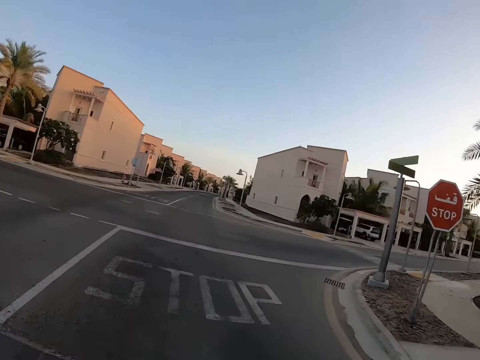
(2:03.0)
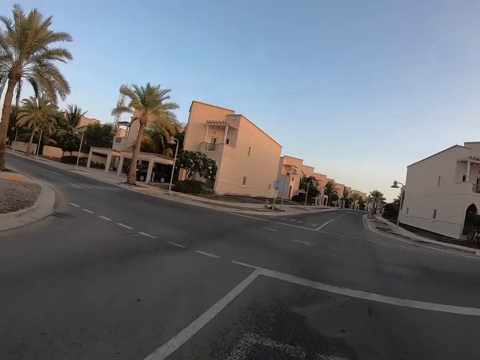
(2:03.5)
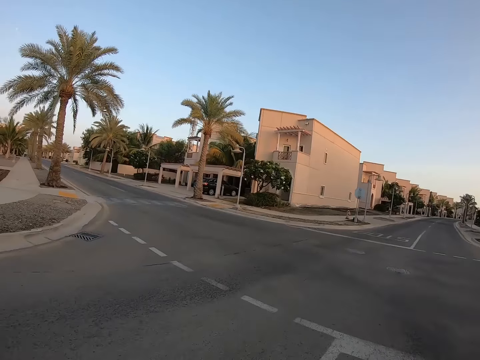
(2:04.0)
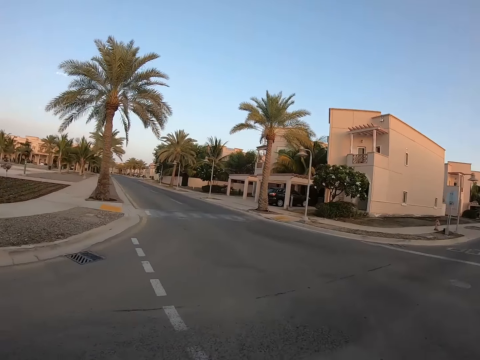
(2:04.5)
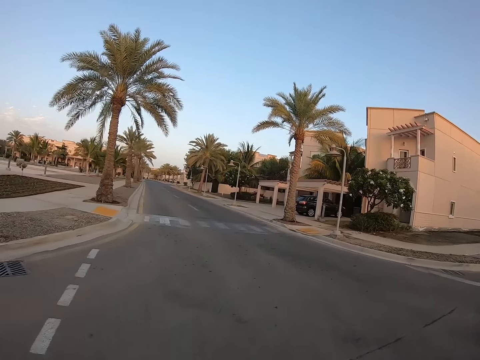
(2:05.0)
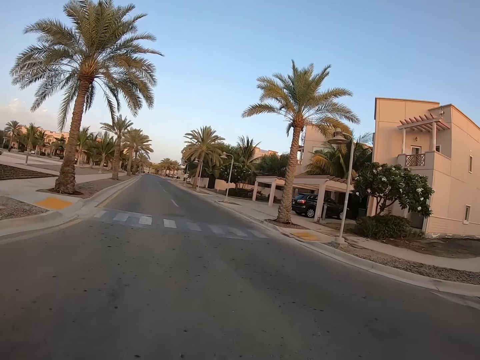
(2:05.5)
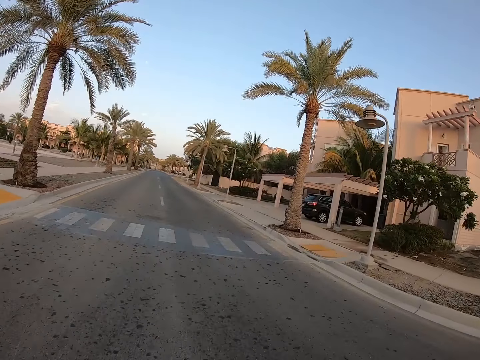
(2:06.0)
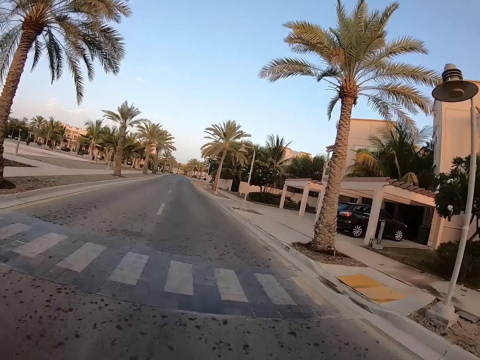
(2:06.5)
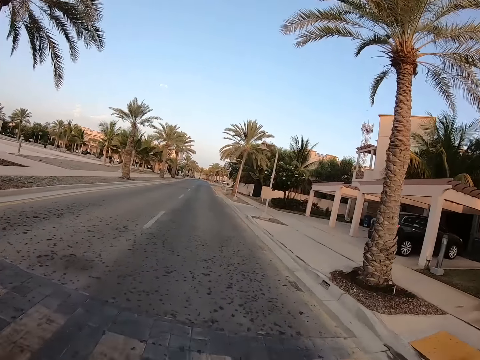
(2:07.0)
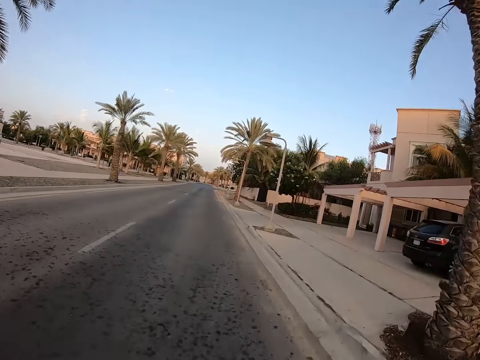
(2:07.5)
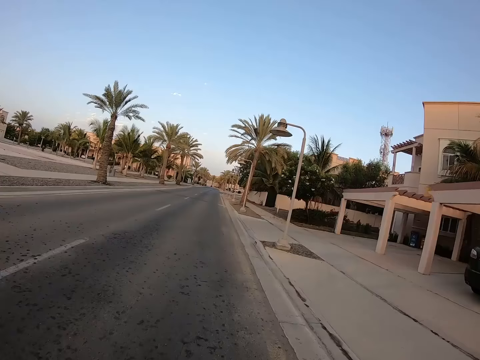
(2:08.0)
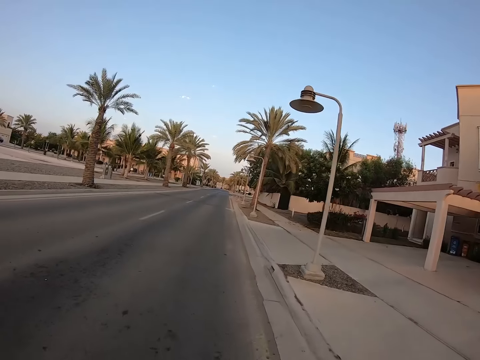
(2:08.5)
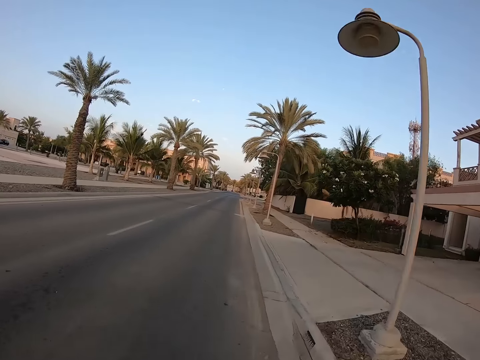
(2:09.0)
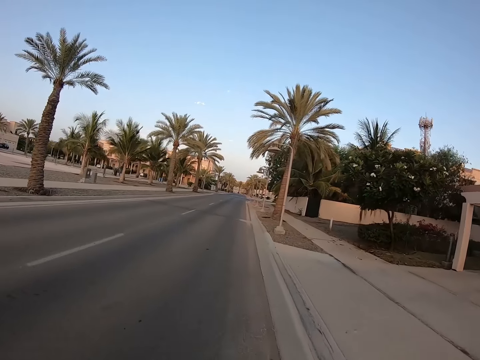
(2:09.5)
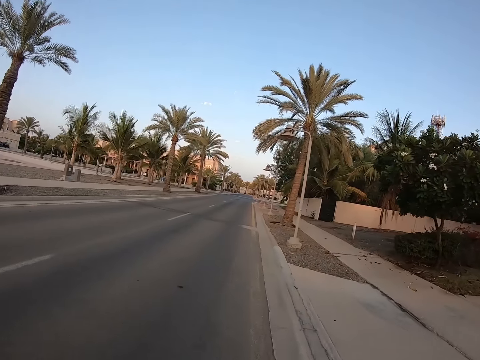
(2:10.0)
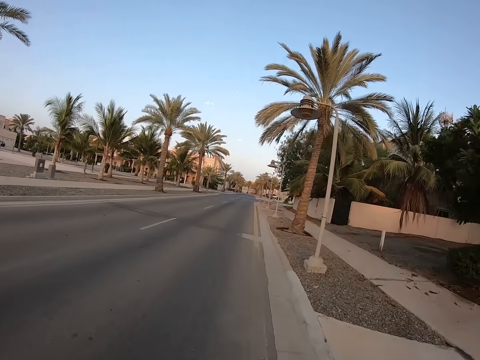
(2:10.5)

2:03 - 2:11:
The camera wearer turns to the left side of the road. They continue cycling along the road.

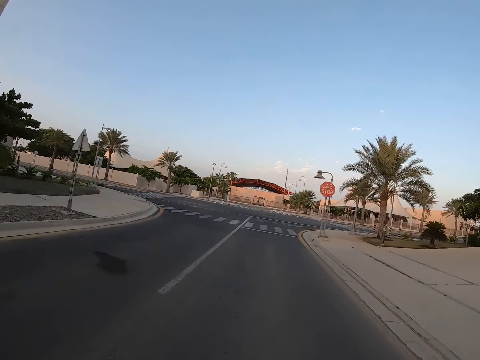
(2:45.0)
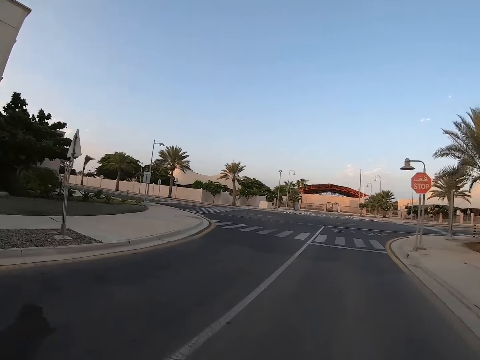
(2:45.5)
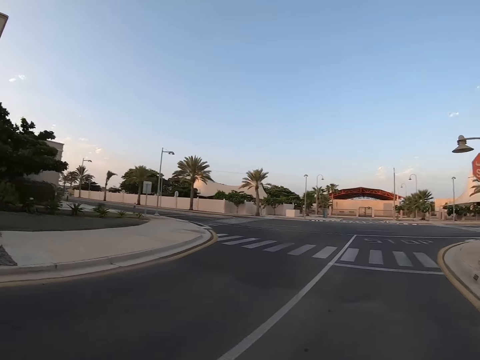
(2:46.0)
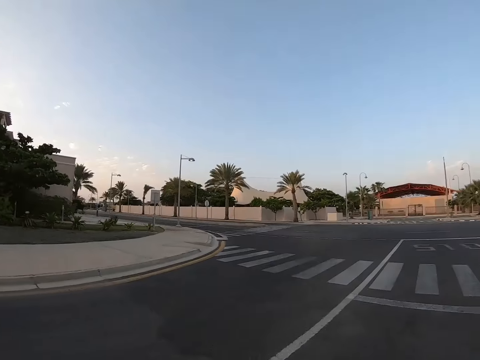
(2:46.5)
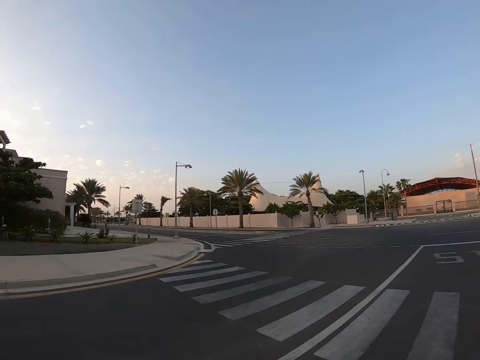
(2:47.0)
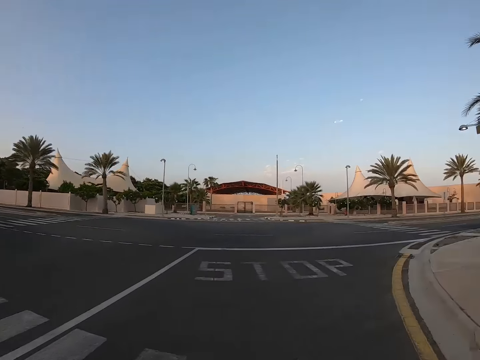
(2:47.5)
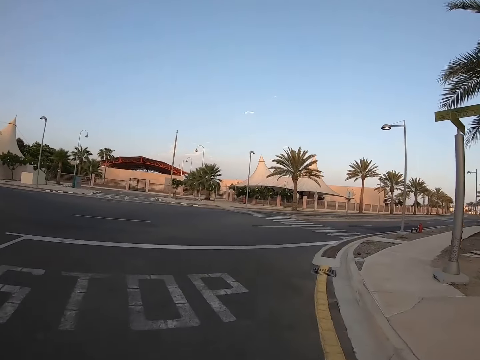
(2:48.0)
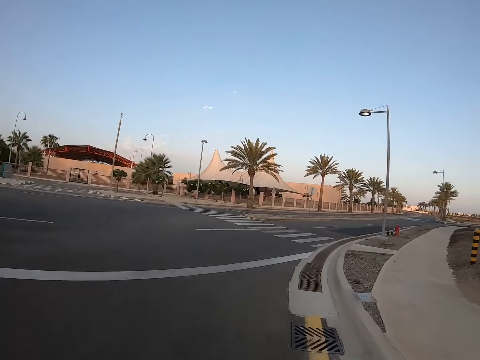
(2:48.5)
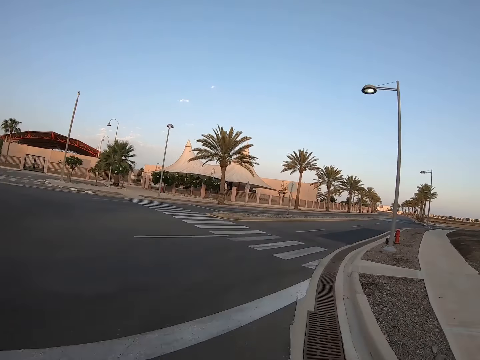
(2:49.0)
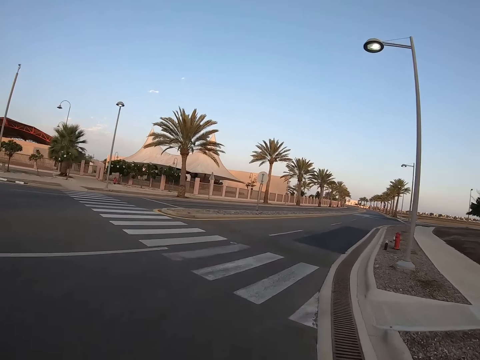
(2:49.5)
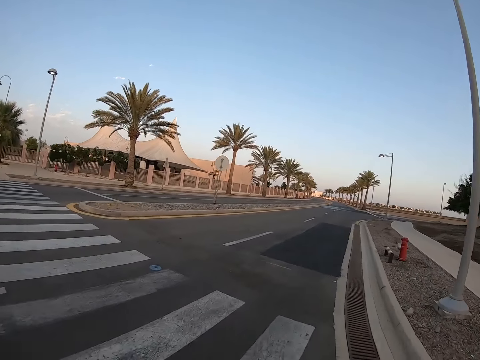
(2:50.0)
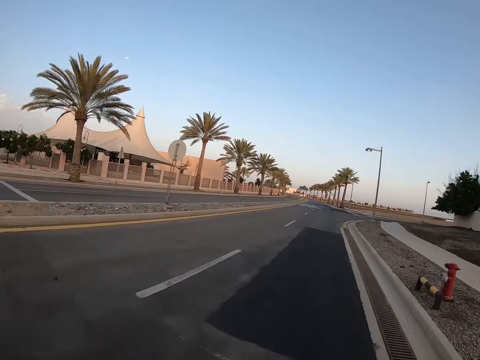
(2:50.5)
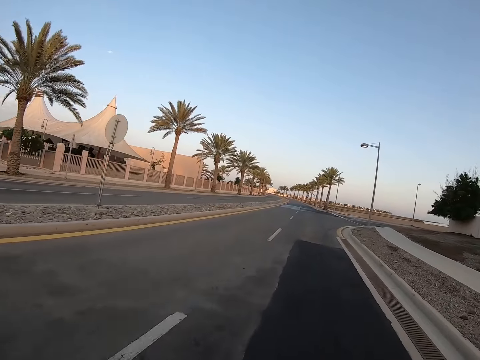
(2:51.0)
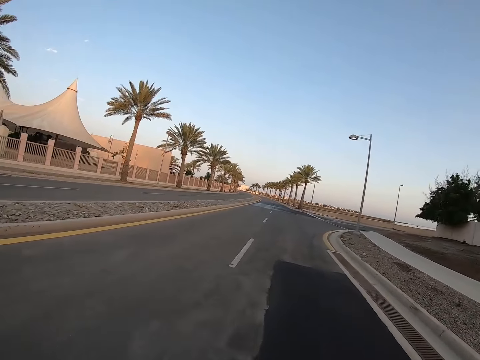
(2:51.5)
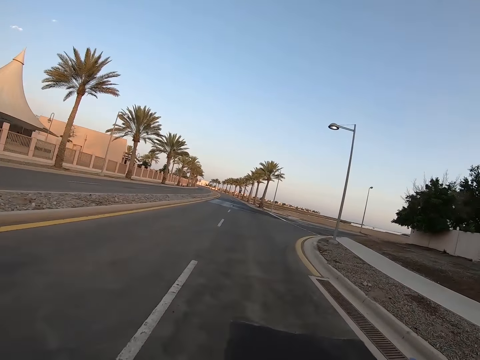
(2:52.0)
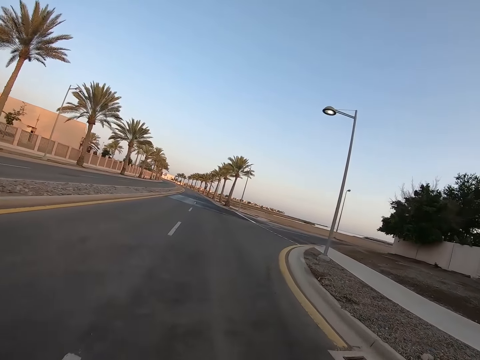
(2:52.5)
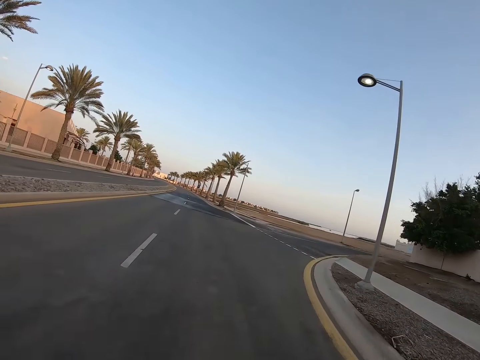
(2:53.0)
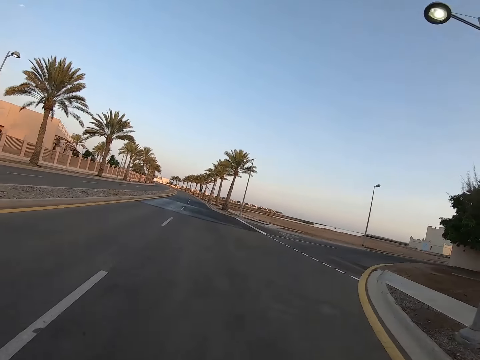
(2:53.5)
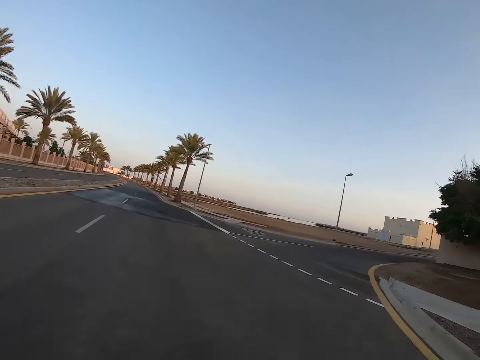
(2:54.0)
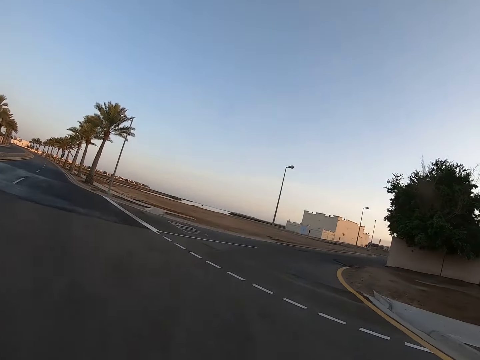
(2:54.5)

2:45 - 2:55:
The camera wearer looks at the side of the road. They turn to the right side of the road. They continue cycling along the road.

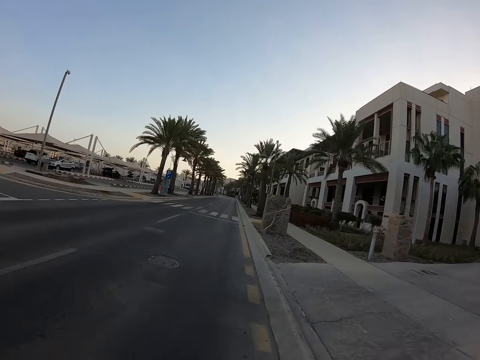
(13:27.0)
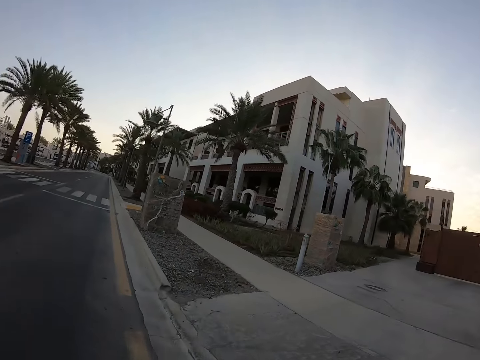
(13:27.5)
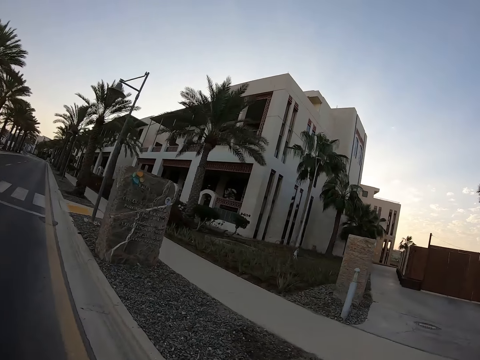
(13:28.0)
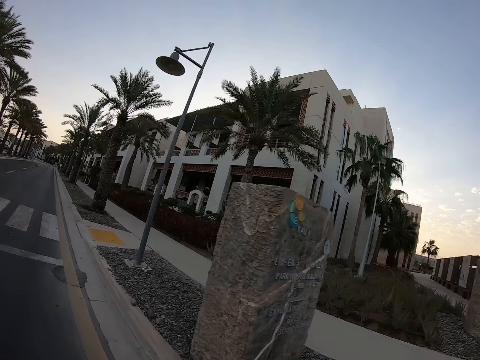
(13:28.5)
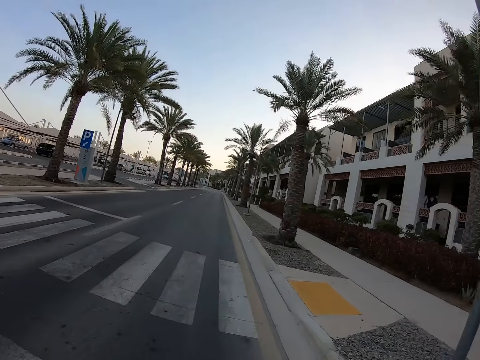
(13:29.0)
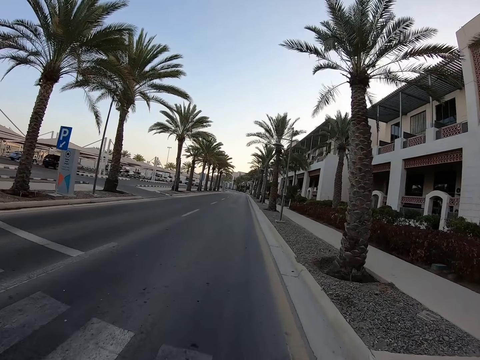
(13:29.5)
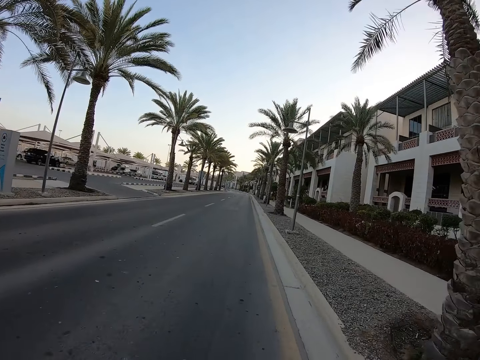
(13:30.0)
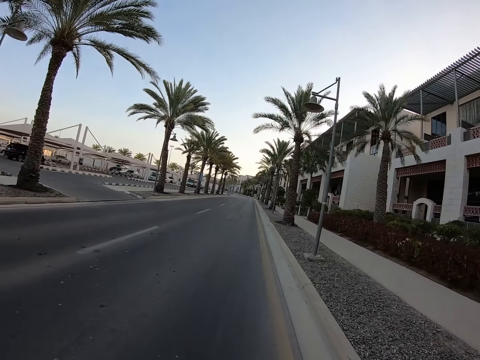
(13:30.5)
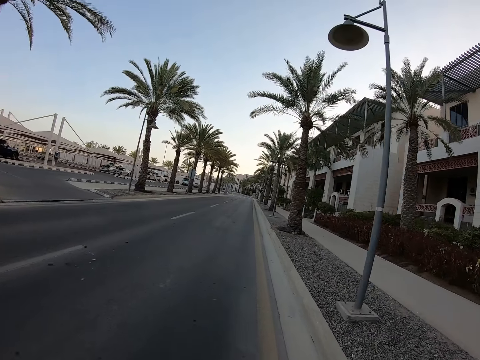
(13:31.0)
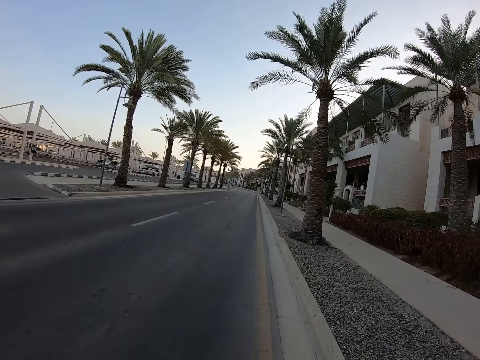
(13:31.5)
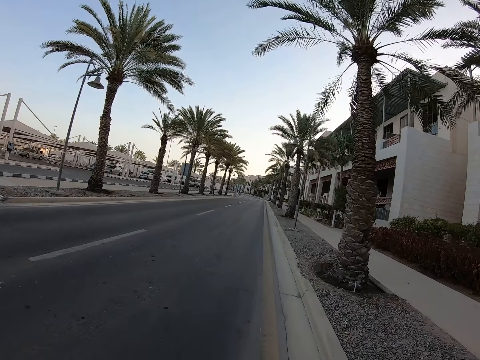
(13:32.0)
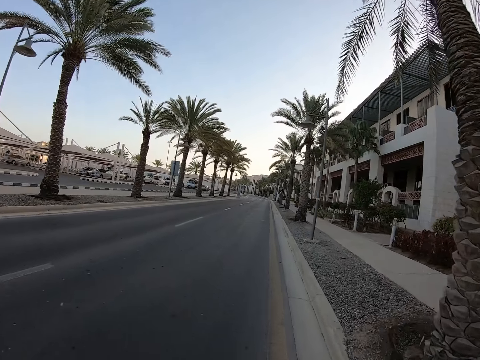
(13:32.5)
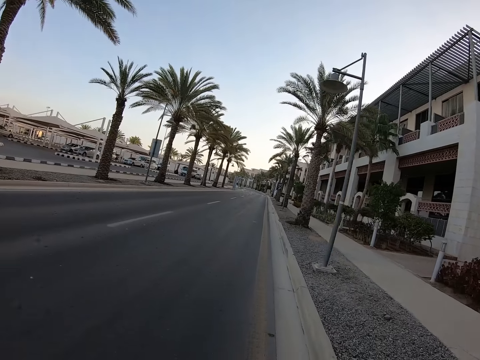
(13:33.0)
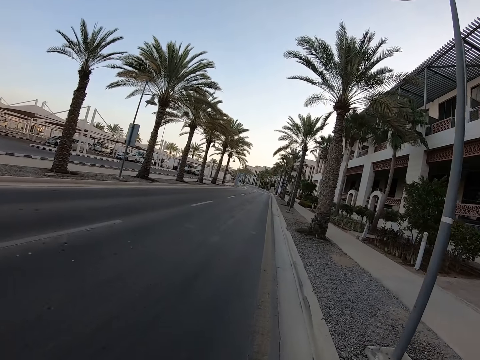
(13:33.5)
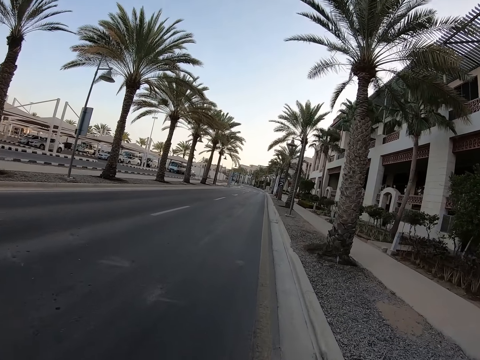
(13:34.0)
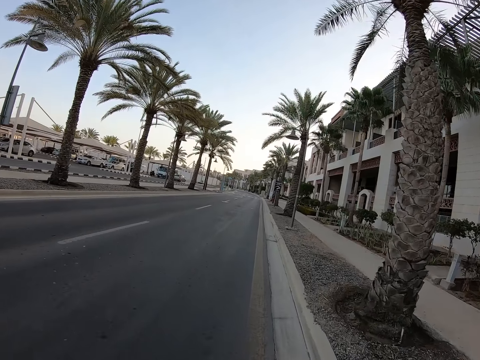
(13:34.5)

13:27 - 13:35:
The camera wearer looks to the right side of the road and continues cycling along the road.
